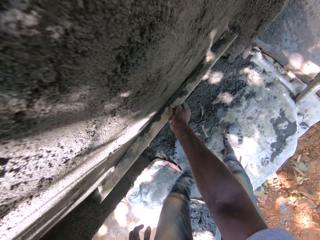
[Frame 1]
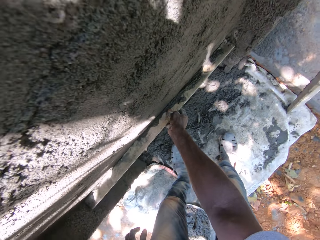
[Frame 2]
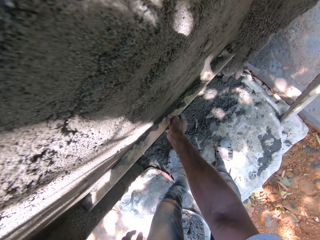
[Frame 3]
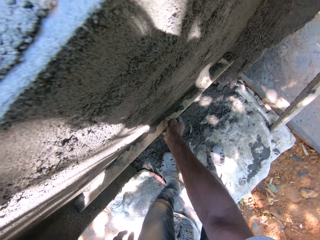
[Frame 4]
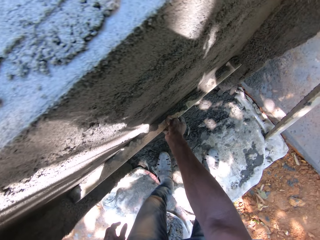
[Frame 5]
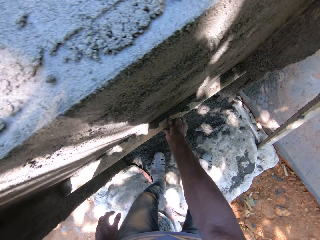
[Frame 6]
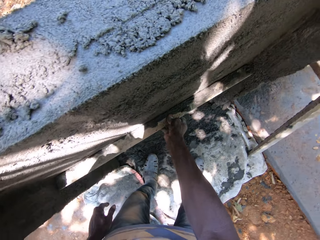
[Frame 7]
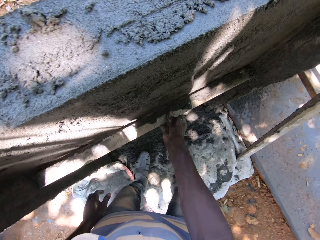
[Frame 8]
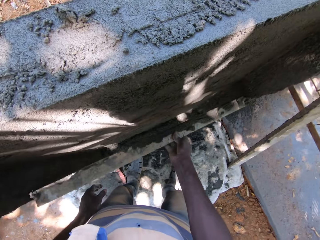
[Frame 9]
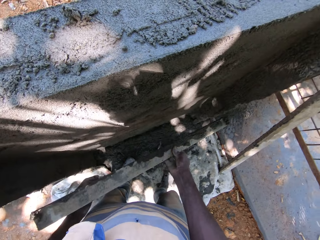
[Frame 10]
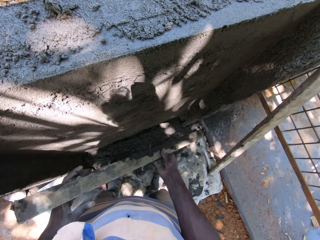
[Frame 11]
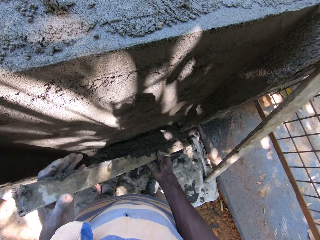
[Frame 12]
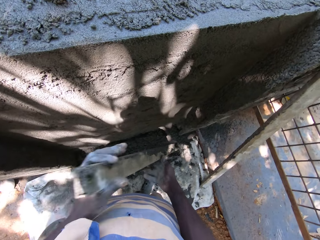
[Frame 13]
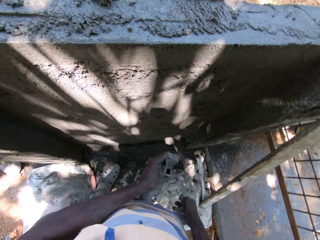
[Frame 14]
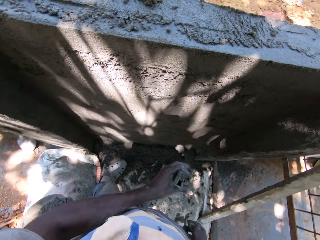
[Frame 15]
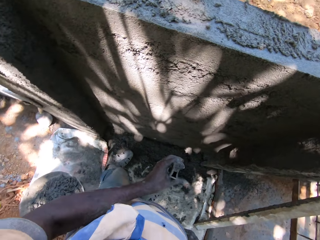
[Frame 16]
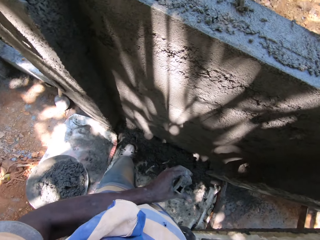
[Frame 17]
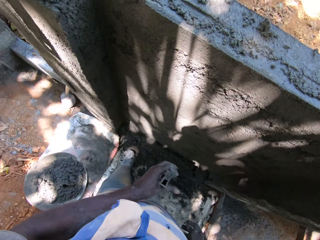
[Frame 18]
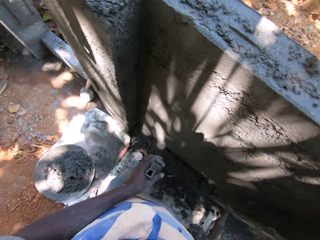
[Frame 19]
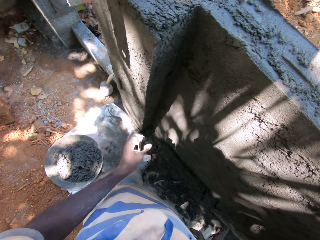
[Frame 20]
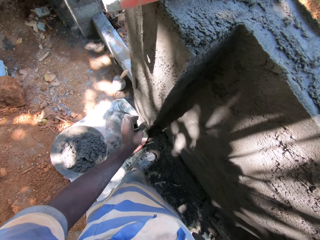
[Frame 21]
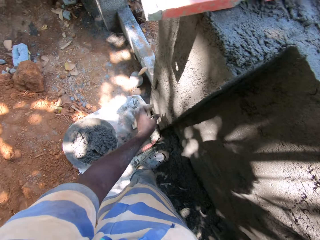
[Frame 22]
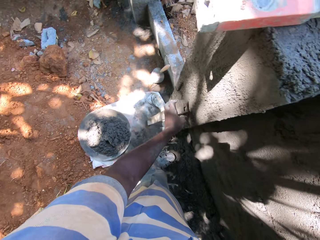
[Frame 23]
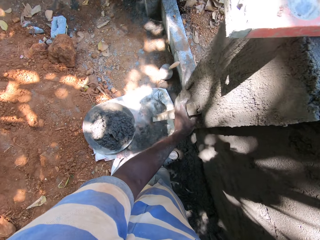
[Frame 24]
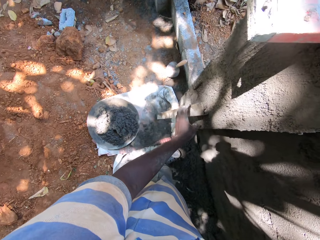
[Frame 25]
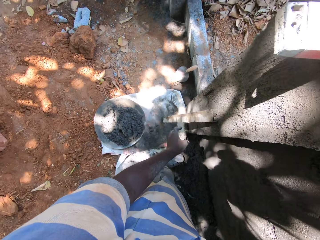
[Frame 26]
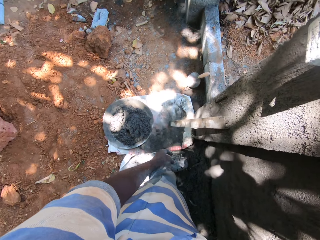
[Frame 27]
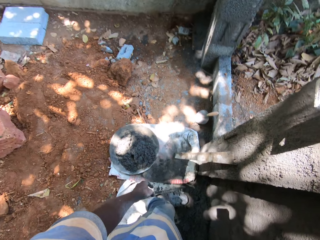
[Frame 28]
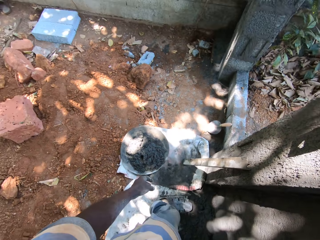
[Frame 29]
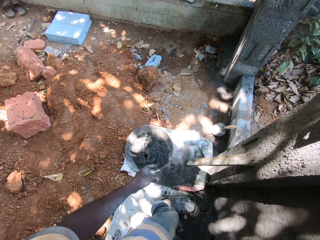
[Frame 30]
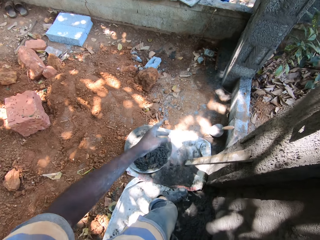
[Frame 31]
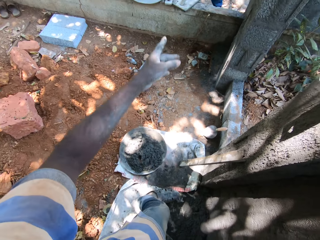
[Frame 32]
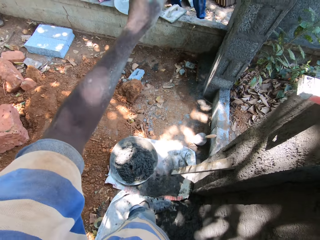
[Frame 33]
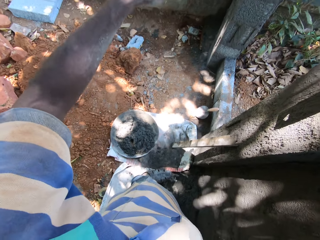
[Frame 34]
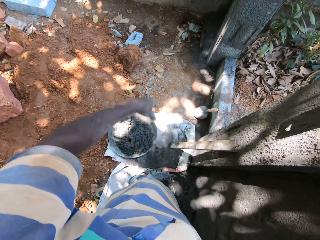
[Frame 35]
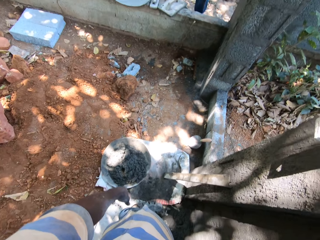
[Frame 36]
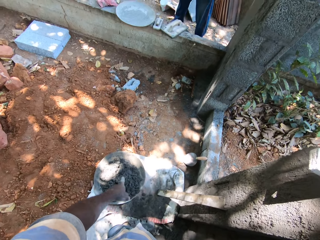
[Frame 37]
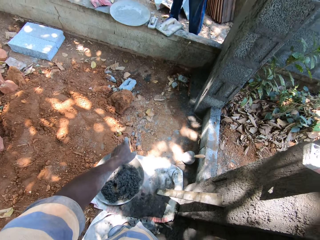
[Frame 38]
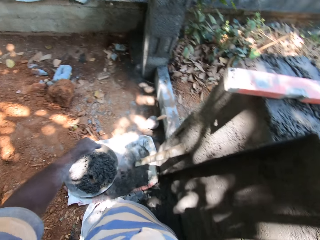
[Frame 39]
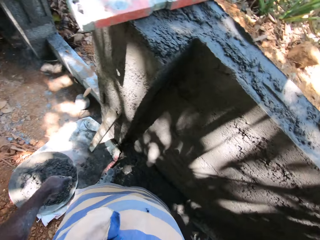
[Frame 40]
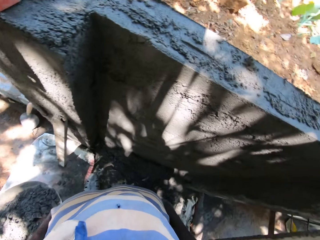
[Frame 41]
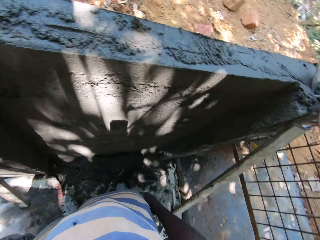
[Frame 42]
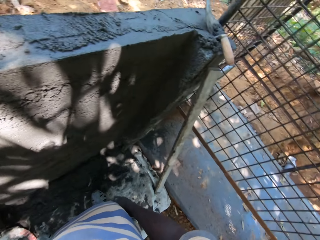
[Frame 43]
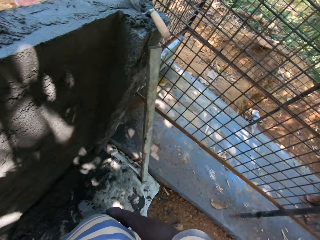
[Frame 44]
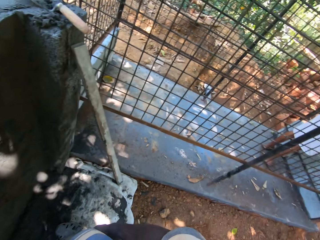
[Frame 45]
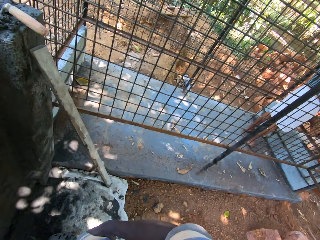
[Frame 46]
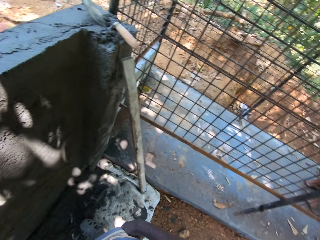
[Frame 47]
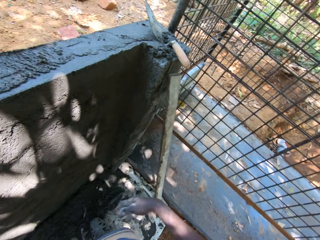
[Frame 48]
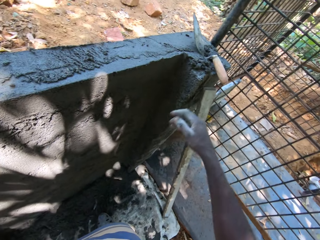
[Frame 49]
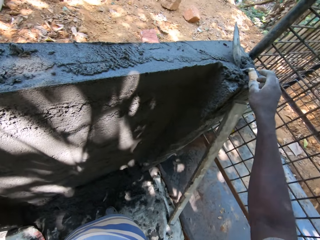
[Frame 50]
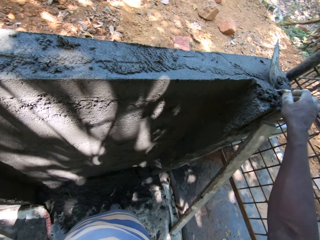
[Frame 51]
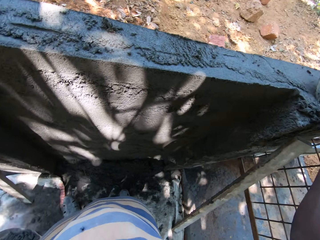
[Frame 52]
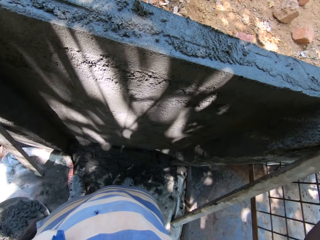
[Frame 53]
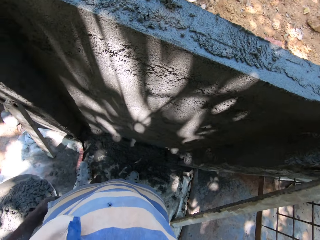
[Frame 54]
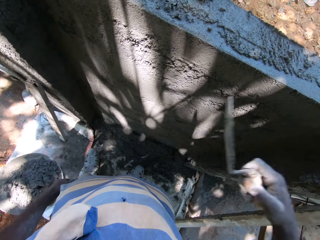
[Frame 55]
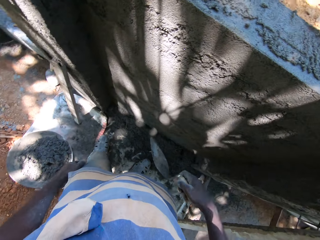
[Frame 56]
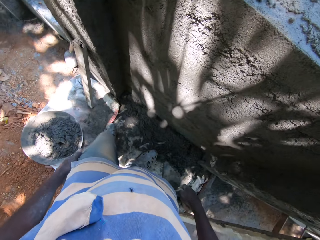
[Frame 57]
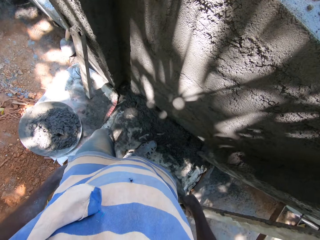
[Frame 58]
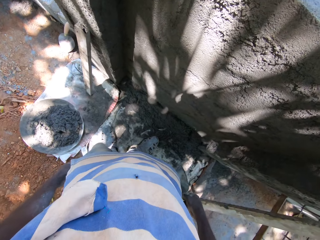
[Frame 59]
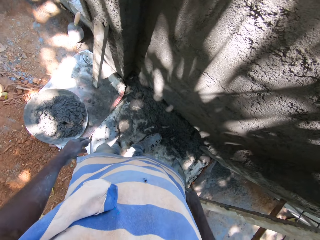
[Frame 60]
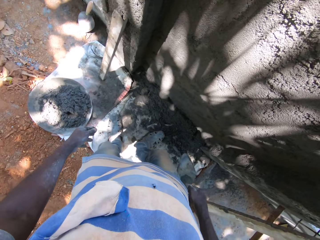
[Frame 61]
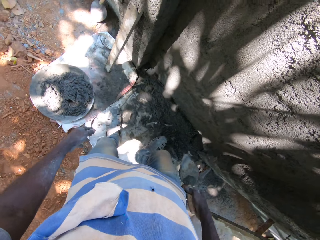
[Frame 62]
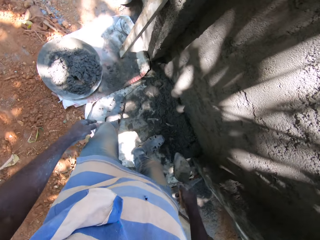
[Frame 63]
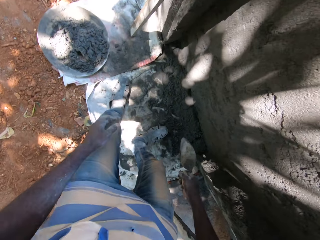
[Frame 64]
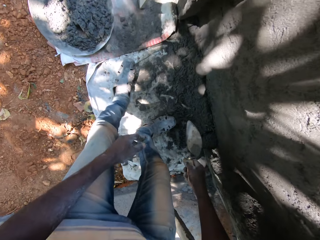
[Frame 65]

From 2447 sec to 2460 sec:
The camera wearer shakes off the plank with his left hand. He puts the metal on the ground. He drops the plank on the ground with his left hand. He puts the metal against the wall. He points with his left hand and converses with a man. He picks a hand trowel on the plastered wall with his right hand.

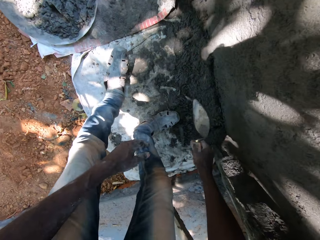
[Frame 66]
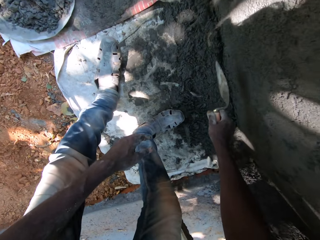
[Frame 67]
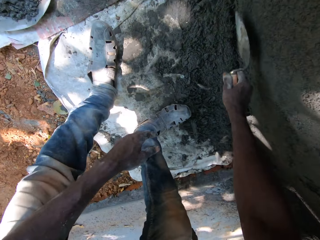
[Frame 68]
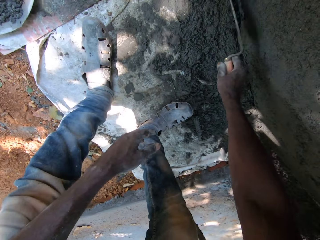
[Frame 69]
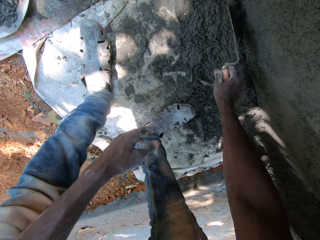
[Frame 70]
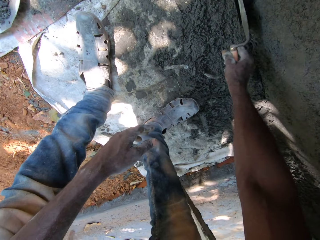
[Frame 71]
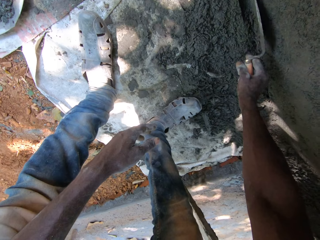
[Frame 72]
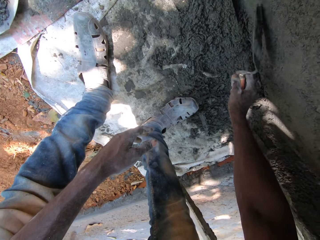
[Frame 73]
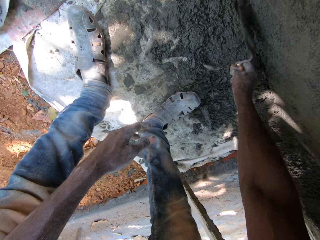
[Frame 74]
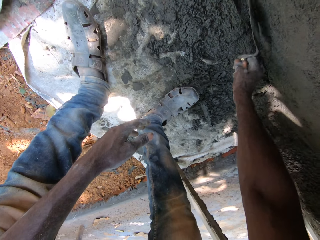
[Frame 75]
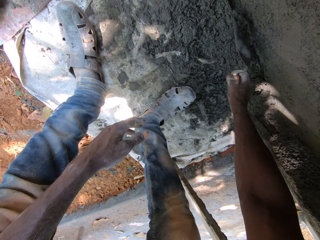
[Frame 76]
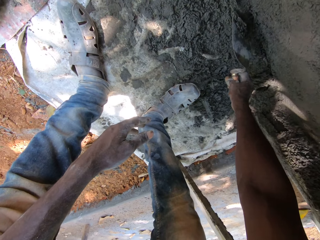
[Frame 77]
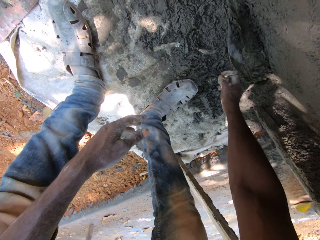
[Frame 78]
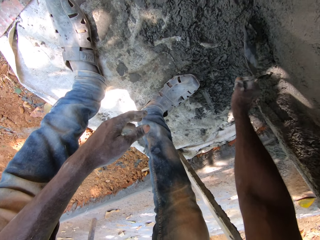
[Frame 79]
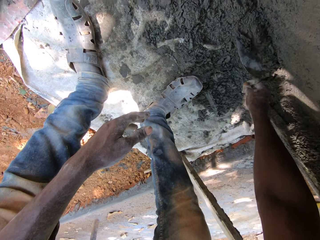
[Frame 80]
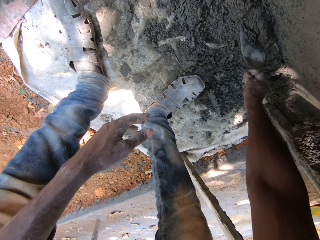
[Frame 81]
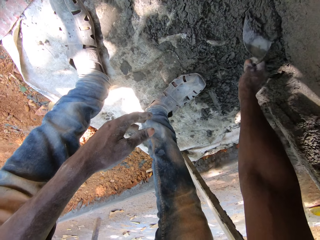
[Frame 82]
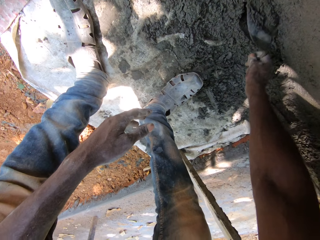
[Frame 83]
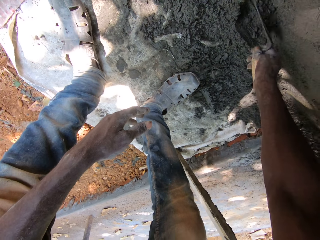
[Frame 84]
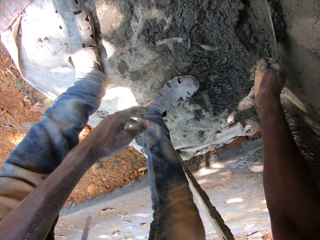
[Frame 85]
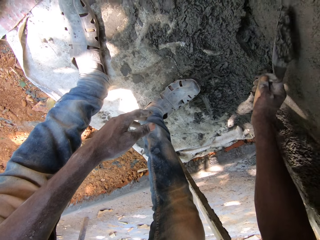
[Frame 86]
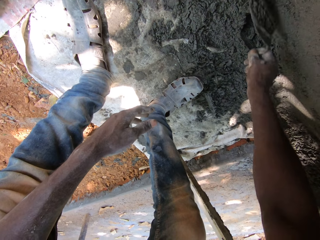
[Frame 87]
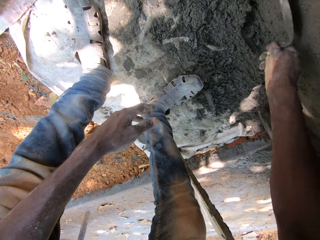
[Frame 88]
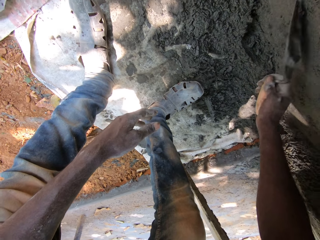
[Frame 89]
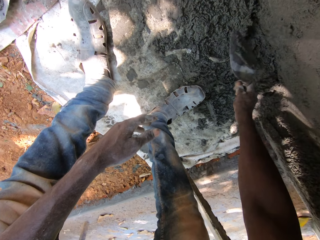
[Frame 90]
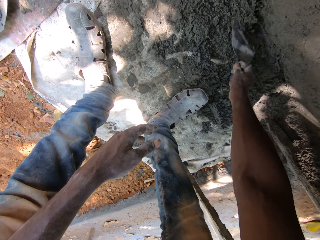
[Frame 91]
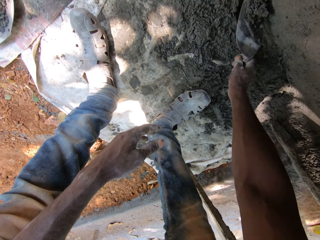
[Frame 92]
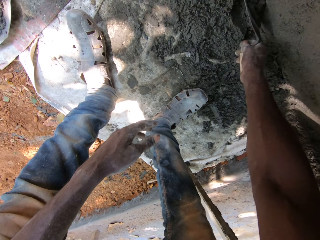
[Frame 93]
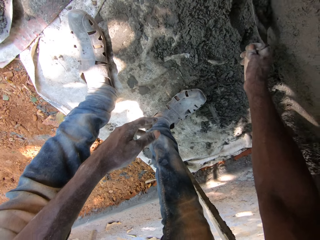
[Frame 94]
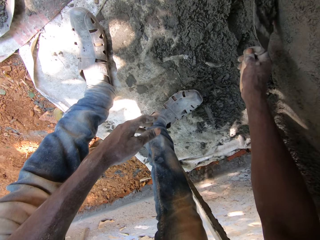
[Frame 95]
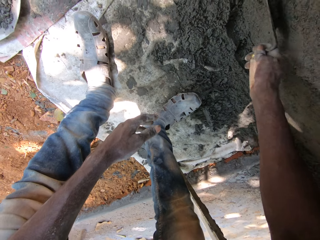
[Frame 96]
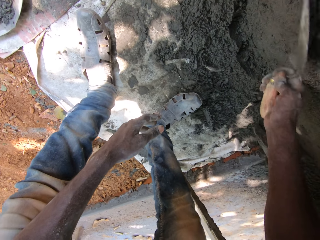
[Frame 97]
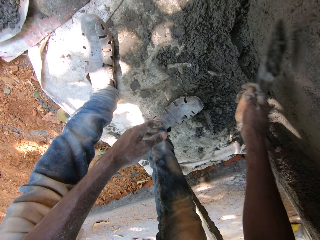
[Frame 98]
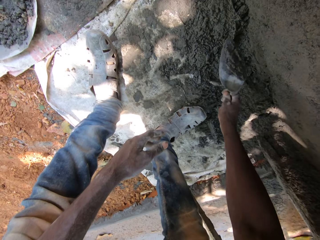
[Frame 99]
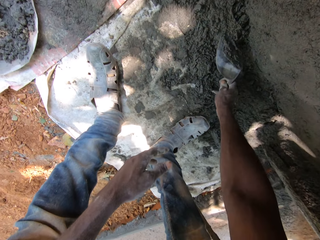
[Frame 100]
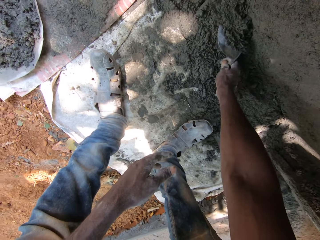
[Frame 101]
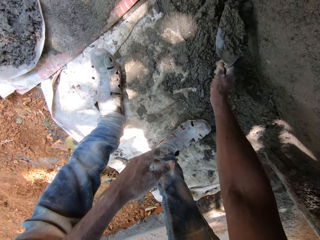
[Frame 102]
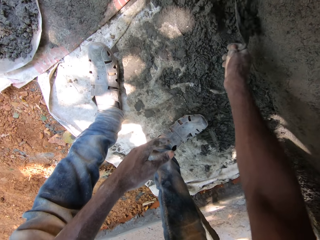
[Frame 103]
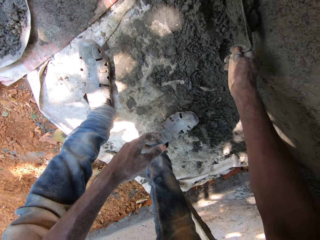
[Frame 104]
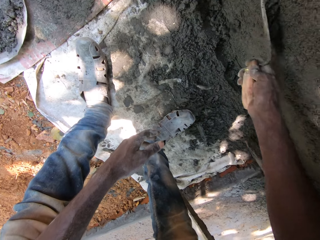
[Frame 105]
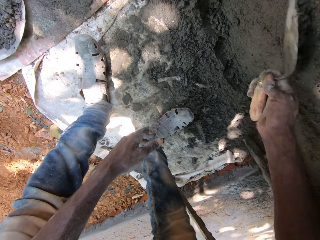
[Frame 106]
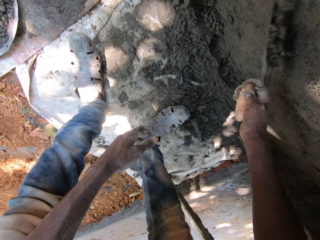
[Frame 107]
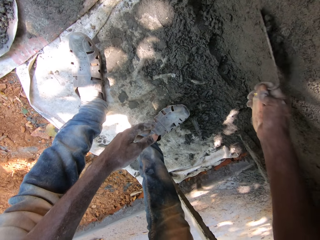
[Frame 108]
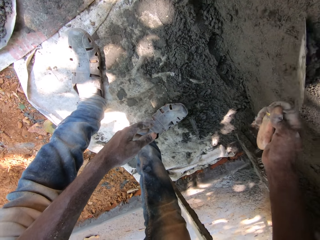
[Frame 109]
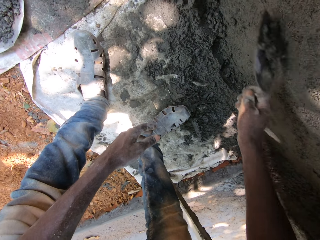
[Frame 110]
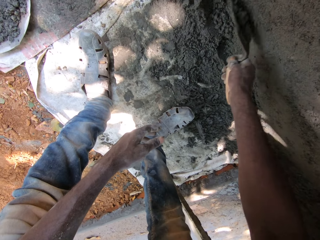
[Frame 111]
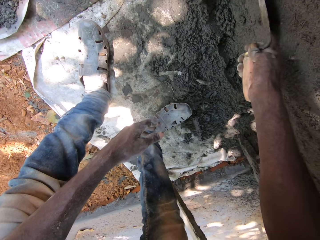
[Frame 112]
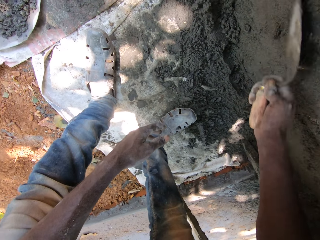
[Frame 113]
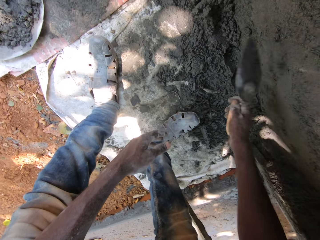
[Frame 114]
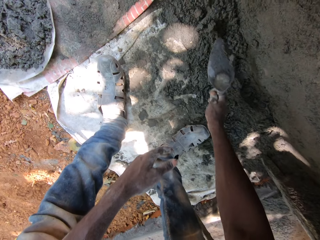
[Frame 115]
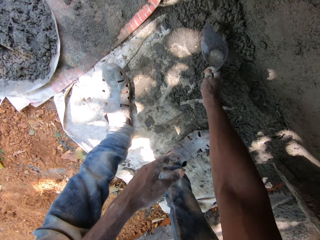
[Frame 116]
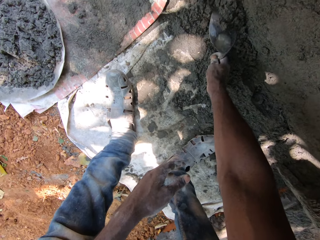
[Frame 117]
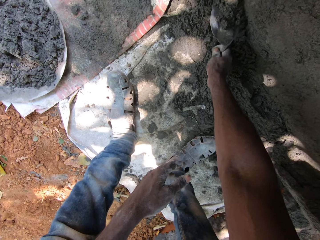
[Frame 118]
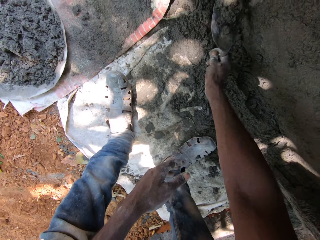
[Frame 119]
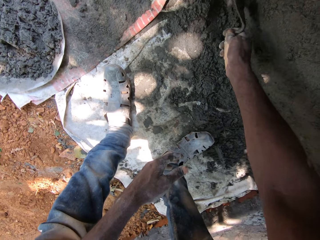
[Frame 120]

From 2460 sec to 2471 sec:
The camera wearer adjusts the plastered wall with the hand trowel or brick trowel in his right hand. He picks mortar paste or concrete on the ground with the hand trowel in his right hand. He adjusts the plastered wall with the hand trowel in his right hand. He picks the mortar paste on the ground with the hand trowel in his right hand. He puts the concrete on the wall with the brick trowel. He adjusts the plastered wall with the hand trowel in his right hand. He picks the mortar paste on the ground with the hand trowel in his right hand. He adjusts the plastered wall with the hand trowel in his right hand. He picks the mortar paste on the ground with the hand trowel in his right hand.
